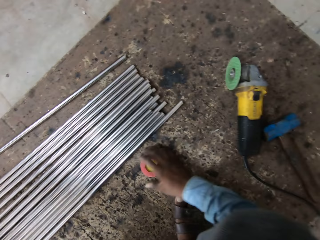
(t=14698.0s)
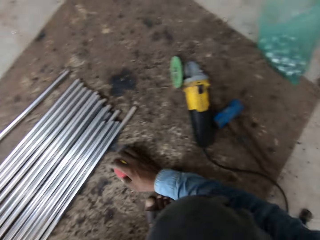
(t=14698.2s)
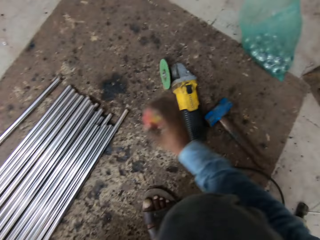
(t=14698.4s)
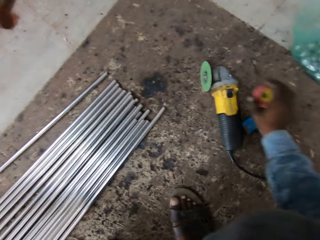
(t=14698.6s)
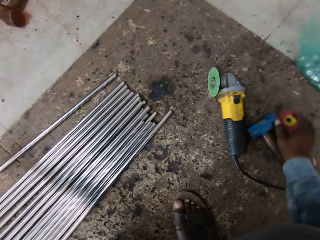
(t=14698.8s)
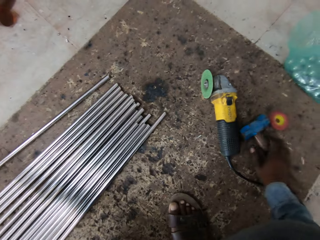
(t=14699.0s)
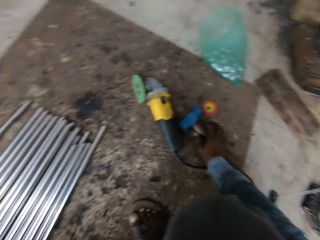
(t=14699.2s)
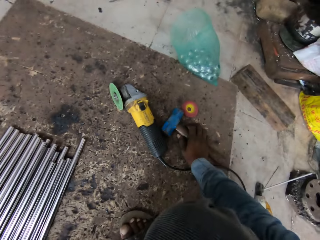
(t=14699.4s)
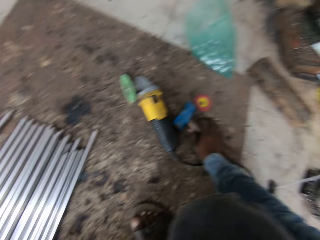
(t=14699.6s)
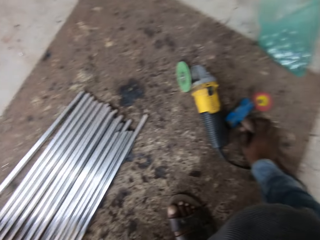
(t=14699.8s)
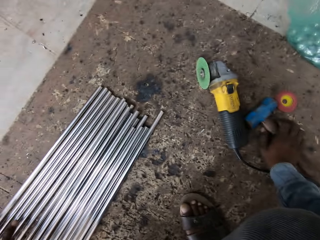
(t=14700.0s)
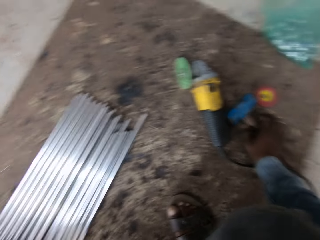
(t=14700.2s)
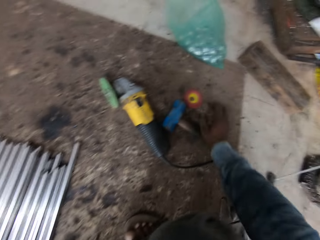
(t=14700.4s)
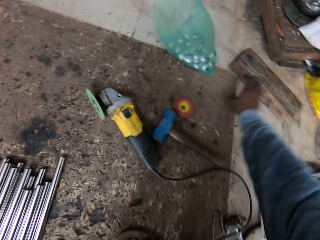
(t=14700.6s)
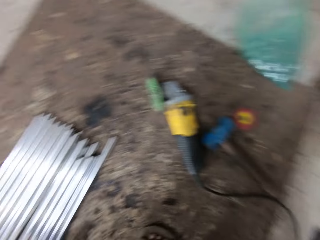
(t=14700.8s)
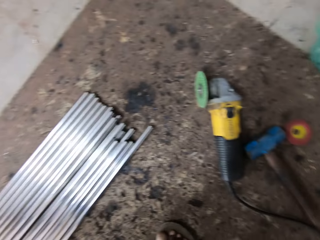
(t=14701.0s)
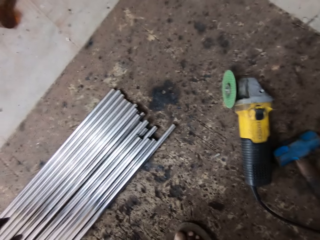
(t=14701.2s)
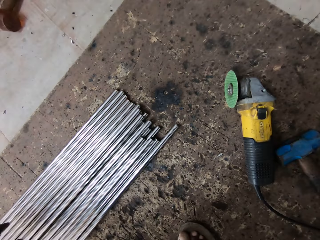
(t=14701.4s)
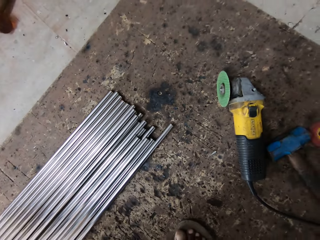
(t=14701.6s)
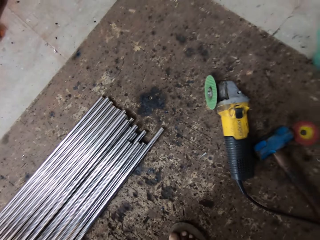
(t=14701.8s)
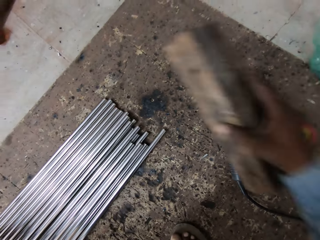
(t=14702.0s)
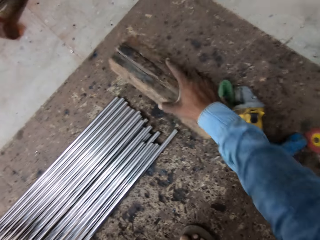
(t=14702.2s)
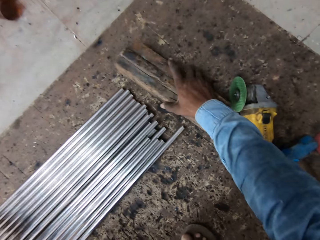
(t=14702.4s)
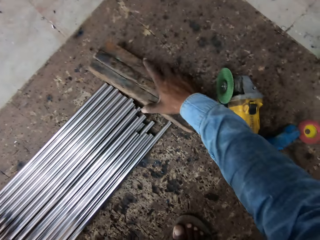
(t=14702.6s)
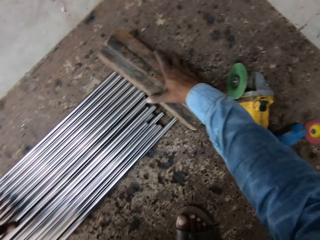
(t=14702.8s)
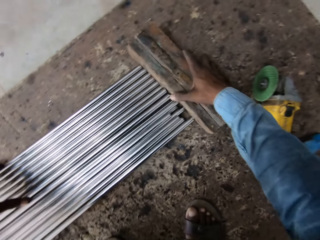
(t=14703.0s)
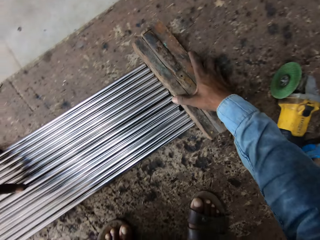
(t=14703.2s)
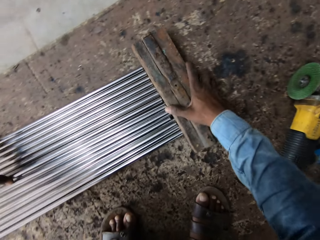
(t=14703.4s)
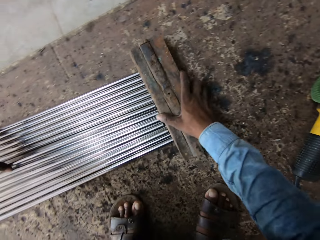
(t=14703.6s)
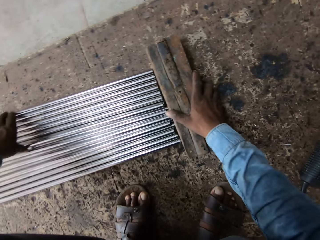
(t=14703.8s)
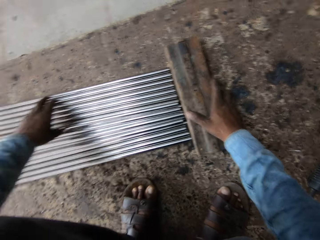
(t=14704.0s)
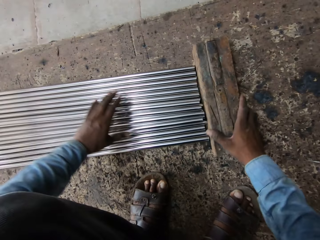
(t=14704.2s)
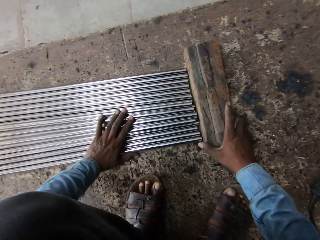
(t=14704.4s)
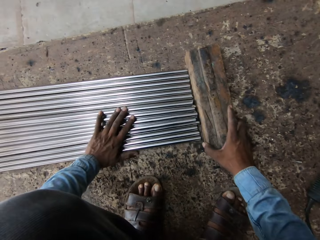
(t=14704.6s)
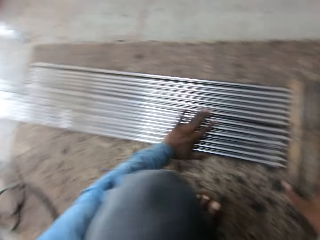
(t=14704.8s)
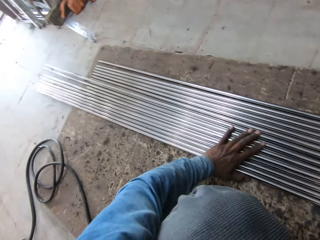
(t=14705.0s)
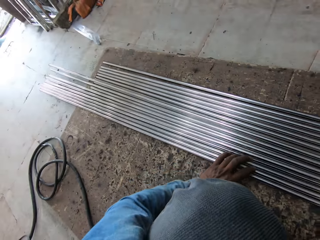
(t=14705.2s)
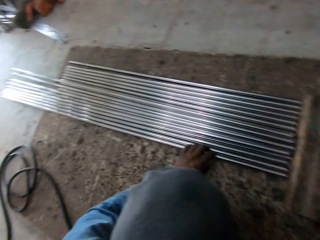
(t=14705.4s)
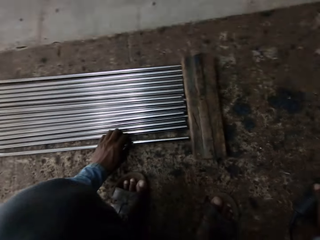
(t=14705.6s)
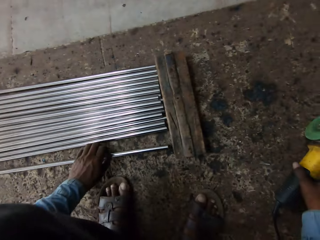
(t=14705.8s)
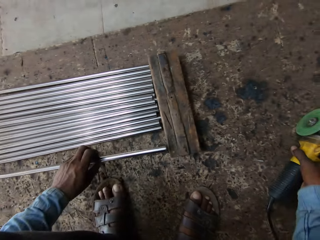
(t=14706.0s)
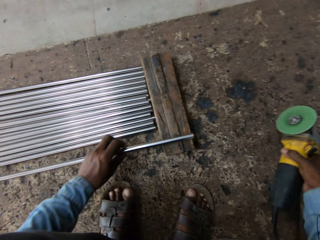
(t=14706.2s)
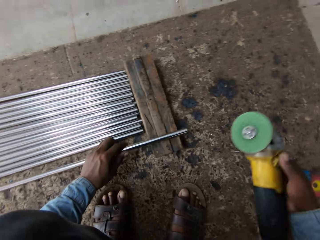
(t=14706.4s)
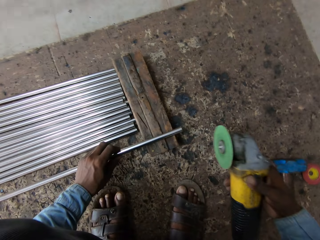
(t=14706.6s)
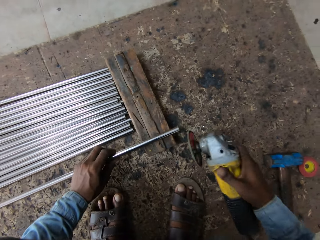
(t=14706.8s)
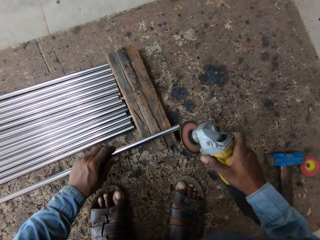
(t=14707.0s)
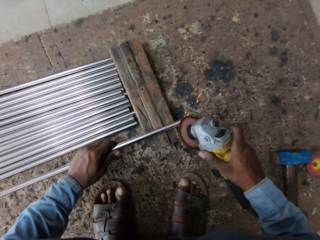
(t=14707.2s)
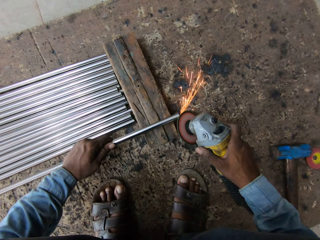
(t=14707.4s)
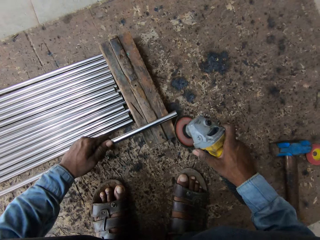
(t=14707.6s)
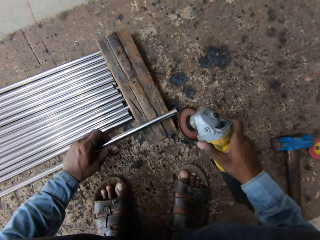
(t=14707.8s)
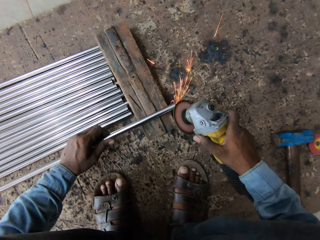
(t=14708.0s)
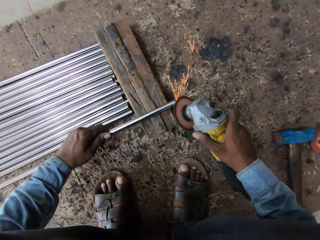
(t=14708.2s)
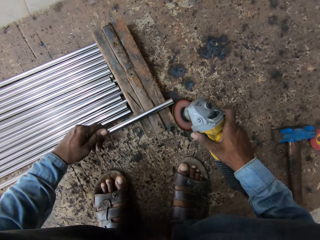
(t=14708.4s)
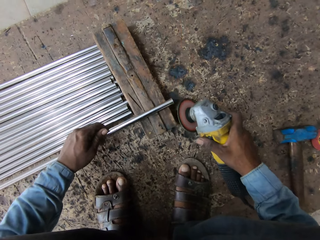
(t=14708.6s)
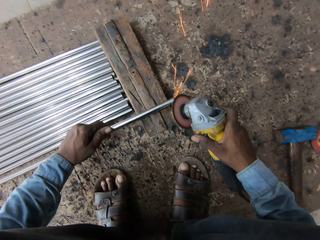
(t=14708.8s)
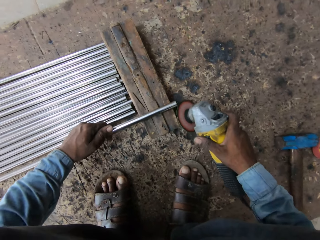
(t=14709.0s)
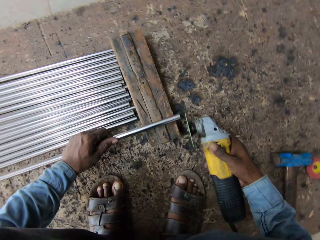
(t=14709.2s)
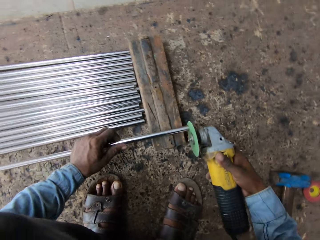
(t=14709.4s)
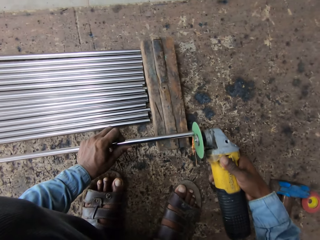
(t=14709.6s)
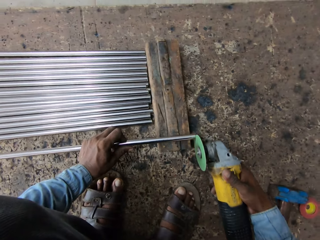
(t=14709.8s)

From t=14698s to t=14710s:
The camera wearer puts the cutter down, picks up a measure and puts the measure down. They put the wood down. They align the metal bars. They move the wood. They pick up the welder. They smoothen the edges of the metals. They weld the metal.

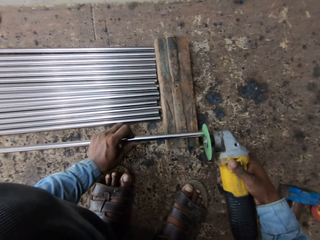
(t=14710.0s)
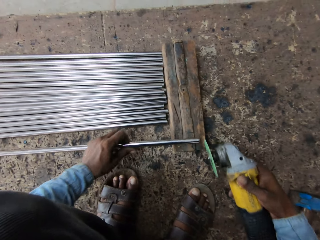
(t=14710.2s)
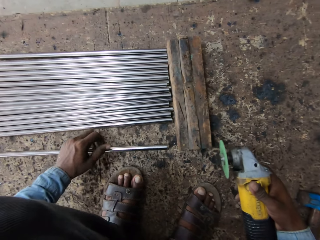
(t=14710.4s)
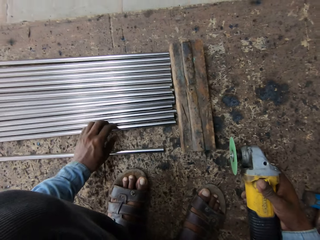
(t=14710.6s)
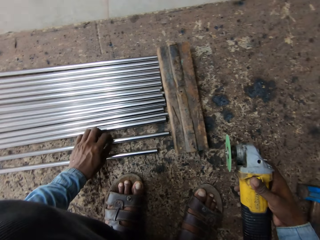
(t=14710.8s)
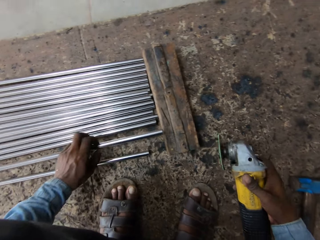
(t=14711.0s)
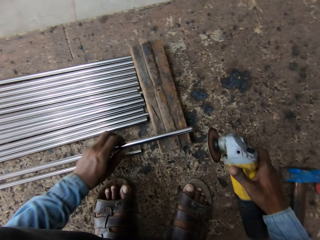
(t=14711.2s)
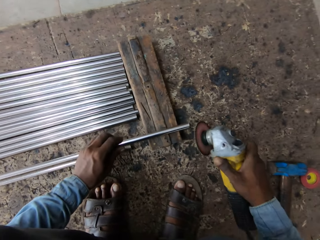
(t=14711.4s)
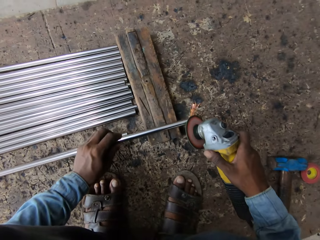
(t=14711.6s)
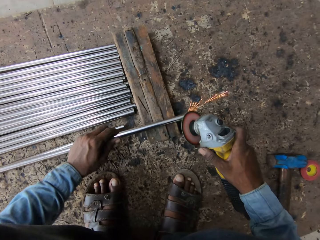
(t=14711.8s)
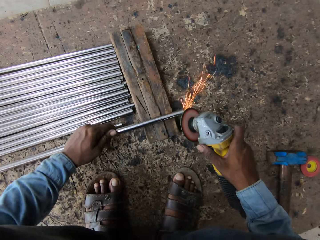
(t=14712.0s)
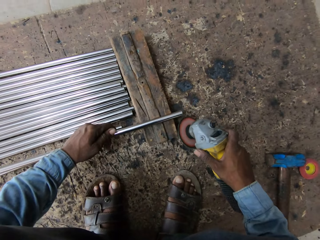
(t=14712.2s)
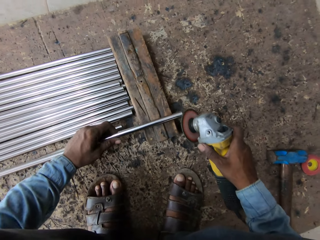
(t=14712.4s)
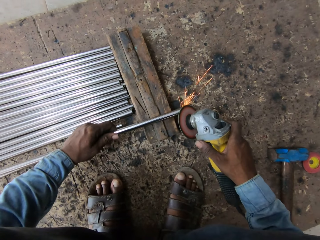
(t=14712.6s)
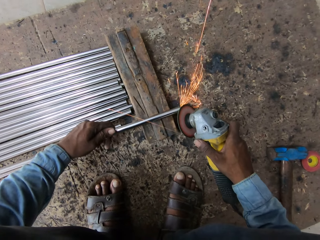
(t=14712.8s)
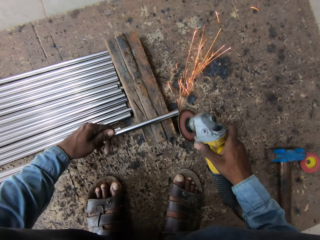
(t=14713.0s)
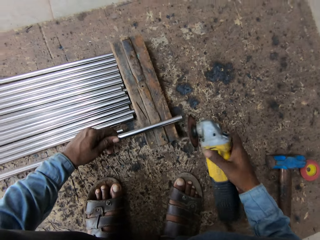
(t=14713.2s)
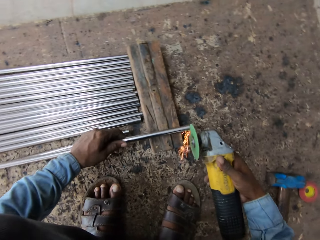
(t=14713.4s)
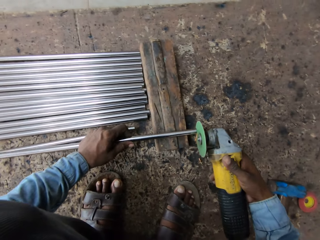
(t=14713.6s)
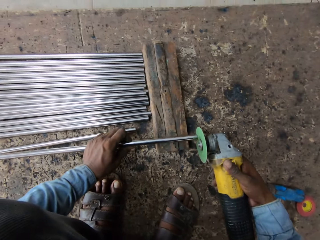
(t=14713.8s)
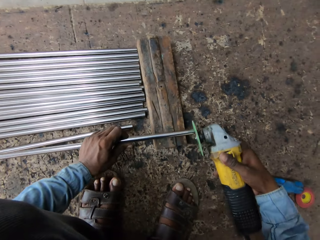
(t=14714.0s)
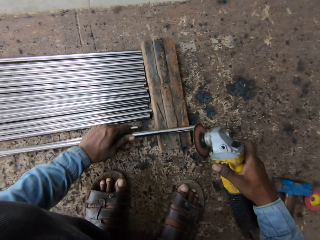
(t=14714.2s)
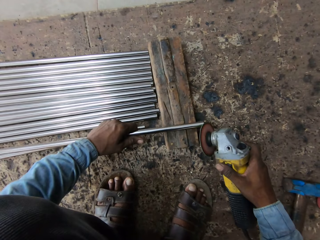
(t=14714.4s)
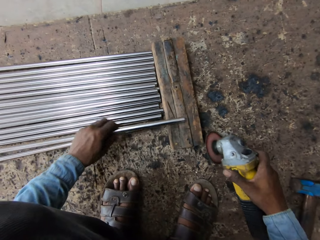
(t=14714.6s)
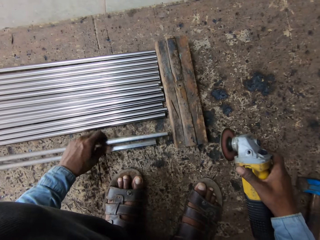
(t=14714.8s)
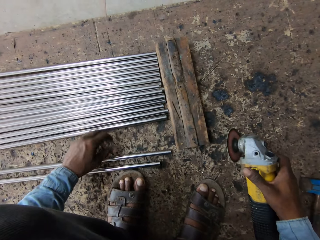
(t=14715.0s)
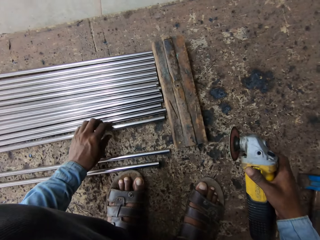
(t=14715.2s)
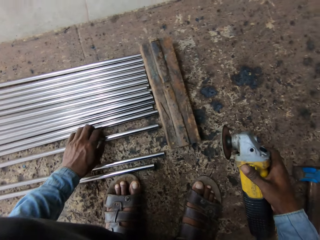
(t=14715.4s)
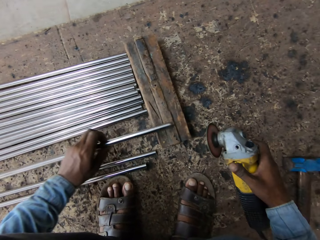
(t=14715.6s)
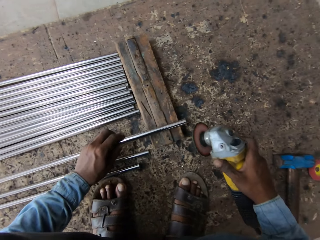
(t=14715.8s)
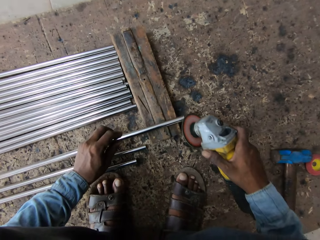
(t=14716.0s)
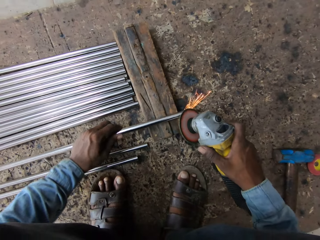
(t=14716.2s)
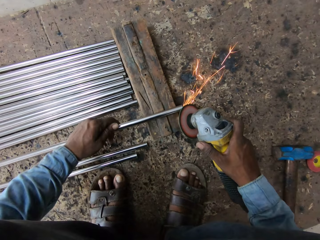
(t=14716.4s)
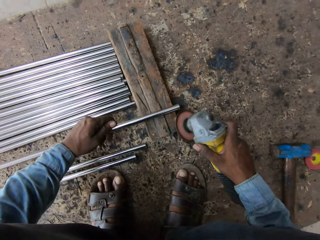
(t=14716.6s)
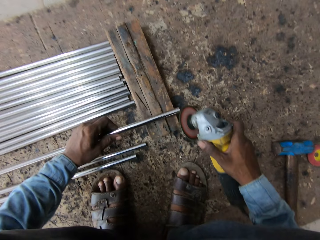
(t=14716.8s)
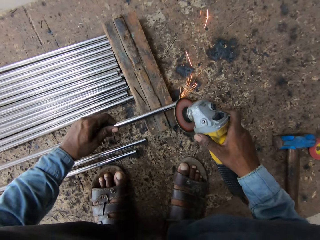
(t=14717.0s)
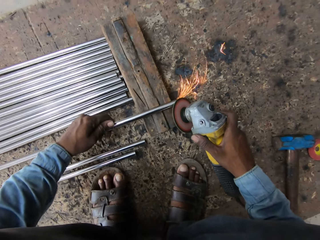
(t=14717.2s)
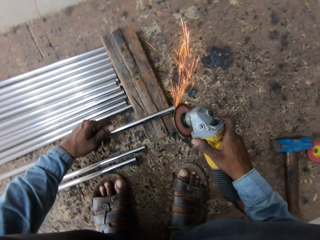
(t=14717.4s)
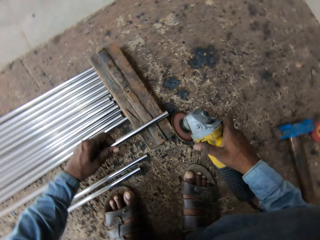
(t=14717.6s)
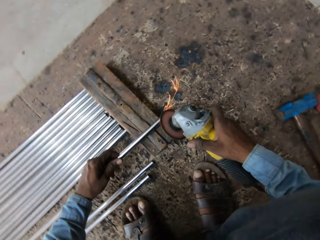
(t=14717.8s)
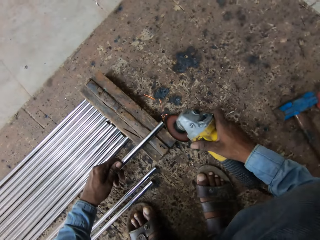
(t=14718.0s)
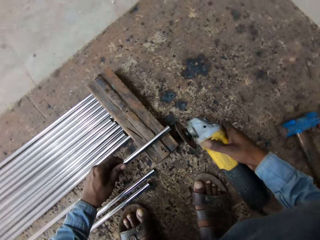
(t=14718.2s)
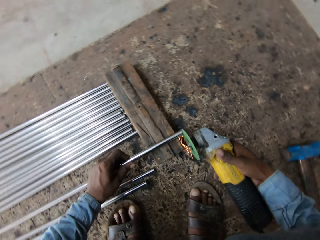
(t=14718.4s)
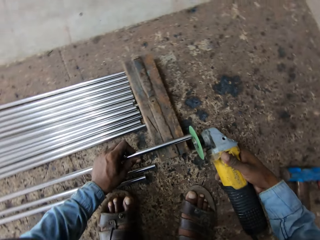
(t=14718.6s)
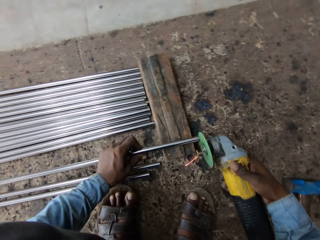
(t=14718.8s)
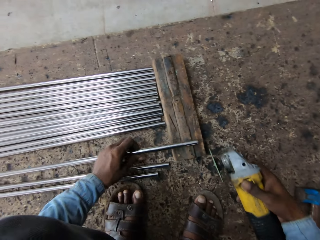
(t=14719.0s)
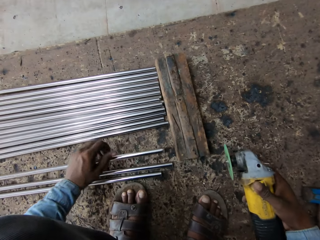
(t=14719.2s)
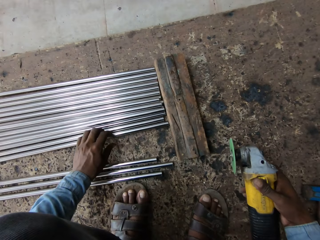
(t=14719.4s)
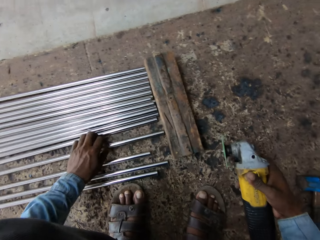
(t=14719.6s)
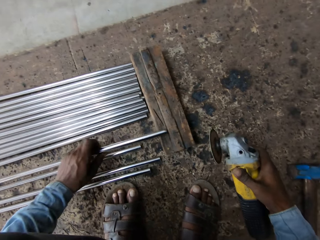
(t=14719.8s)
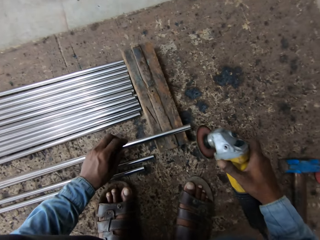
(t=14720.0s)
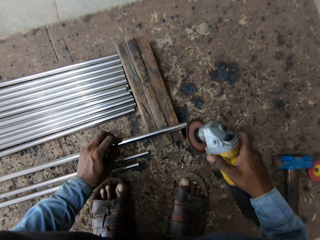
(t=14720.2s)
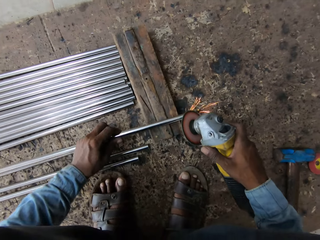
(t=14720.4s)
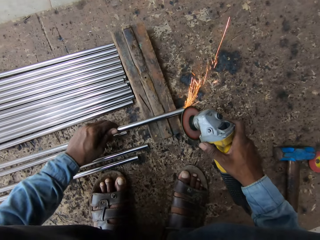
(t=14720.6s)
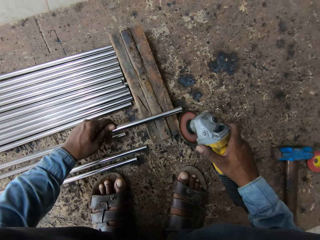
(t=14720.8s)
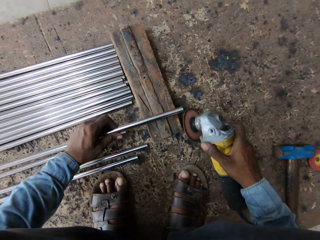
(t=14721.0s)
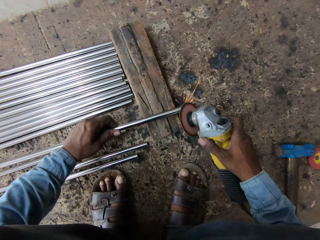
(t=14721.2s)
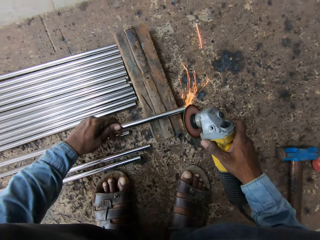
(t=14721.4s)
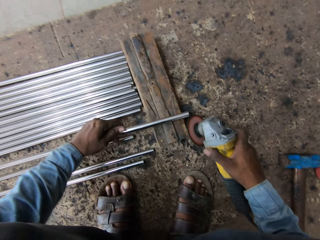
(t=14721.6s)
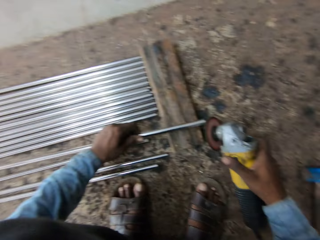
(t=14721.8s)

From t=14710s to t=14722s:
The camera wearer picks up metal. They weld the metal. They put the metal down. They pick up the metal. They weld the metal. They pick up the metal. They weld the metal.
